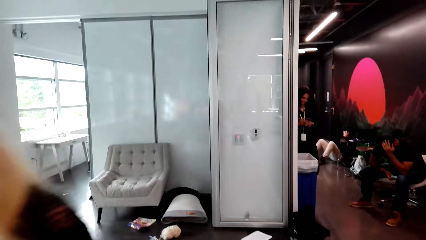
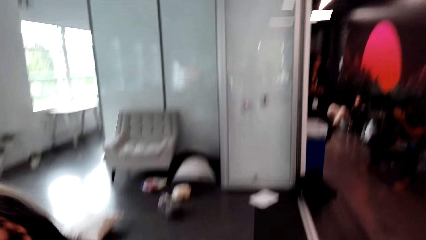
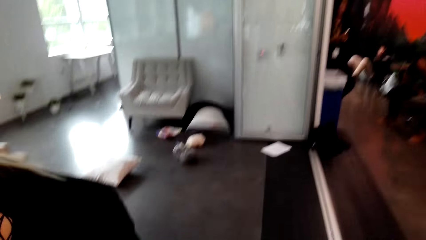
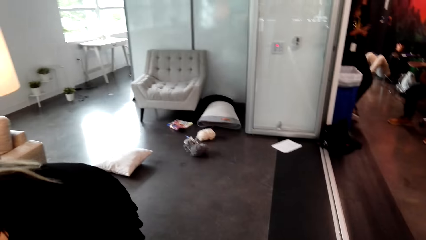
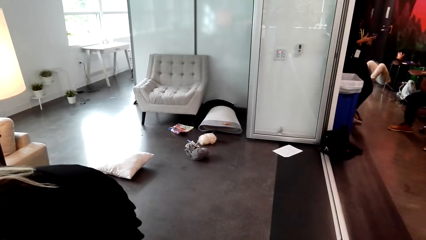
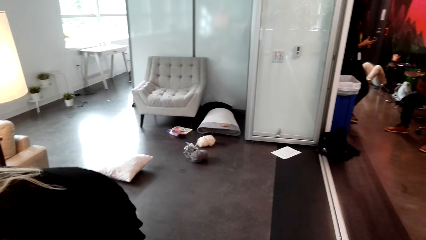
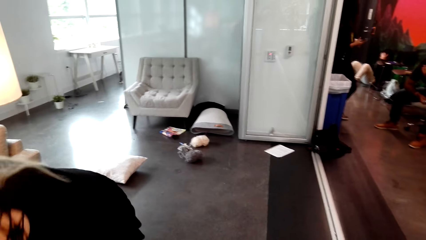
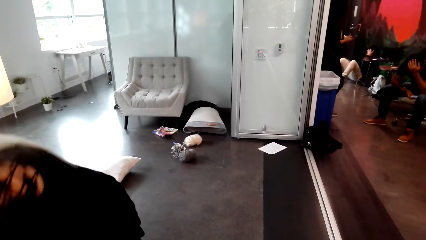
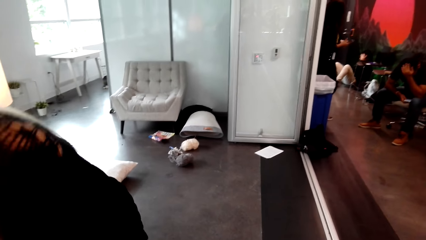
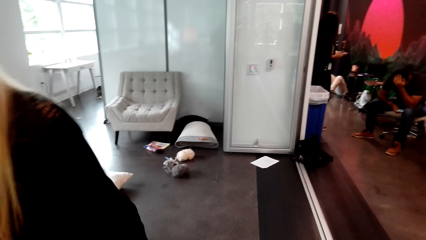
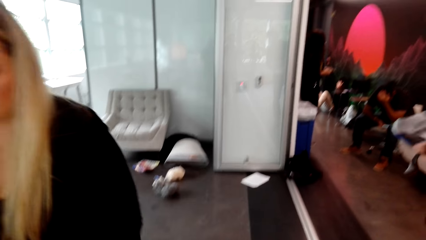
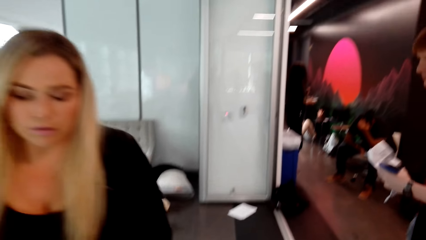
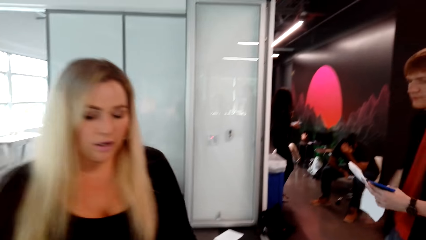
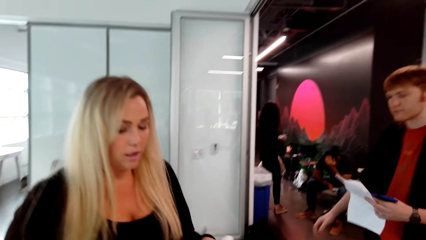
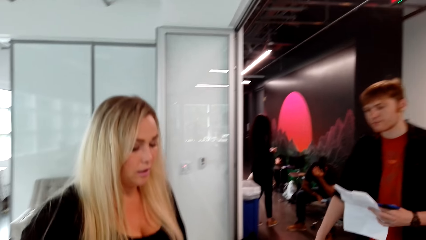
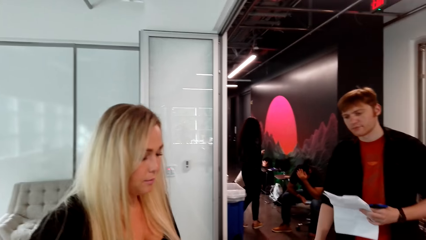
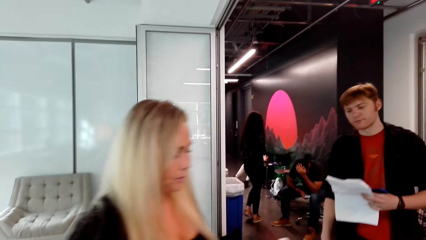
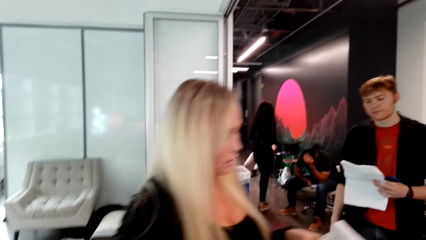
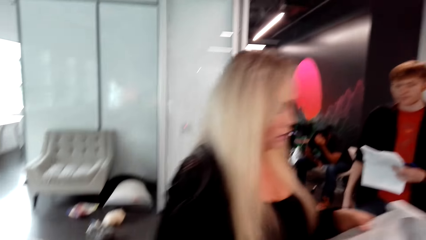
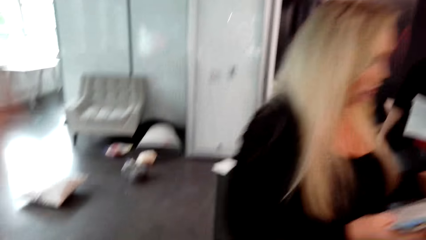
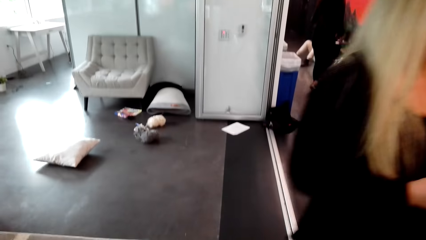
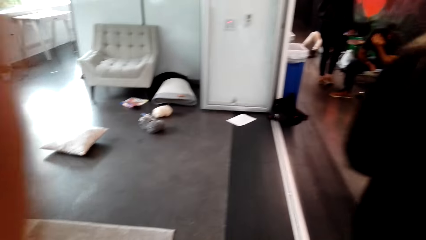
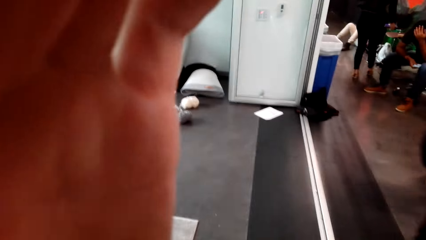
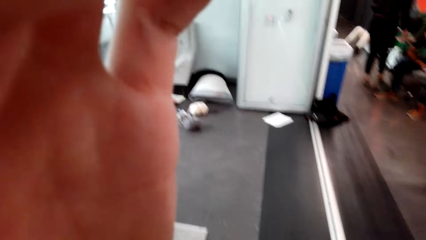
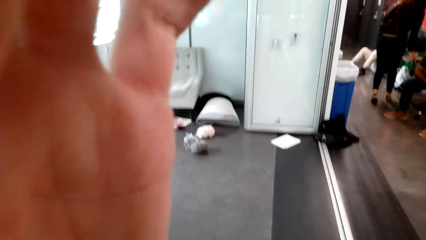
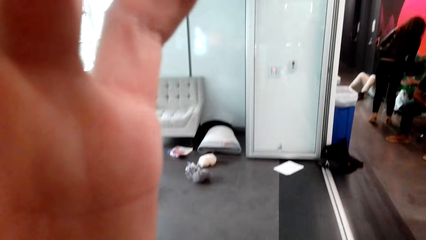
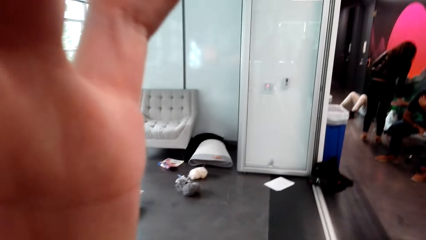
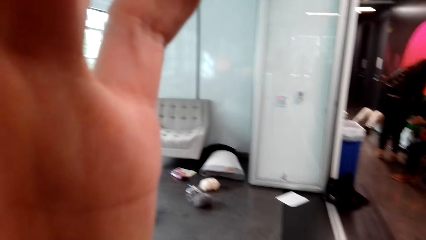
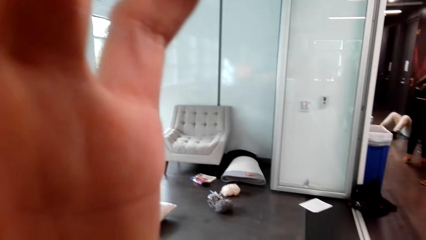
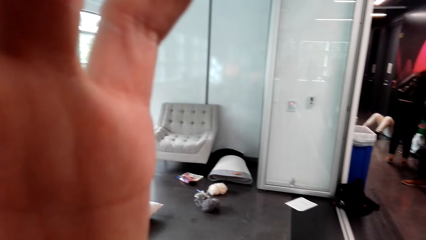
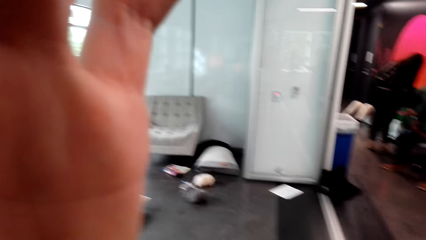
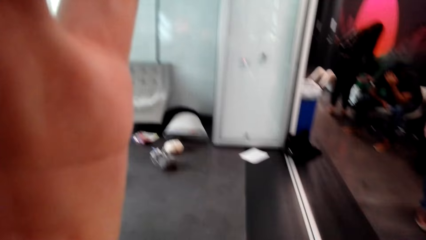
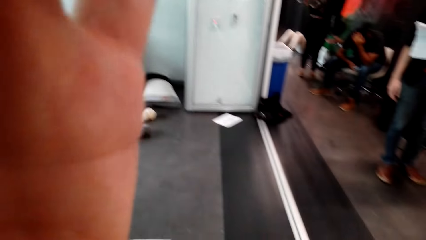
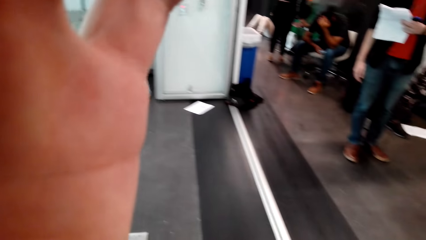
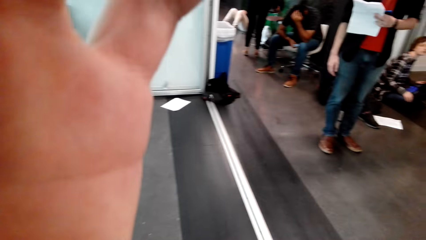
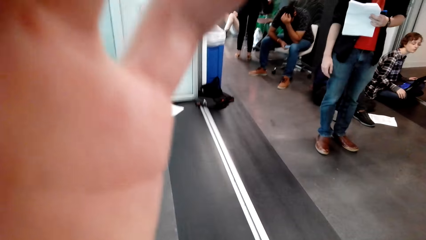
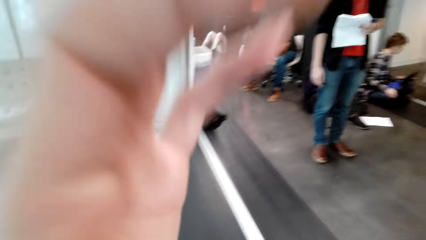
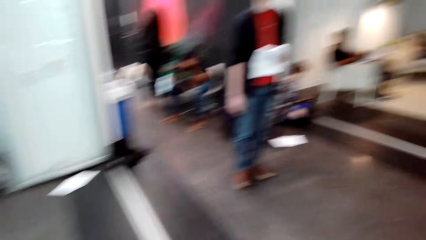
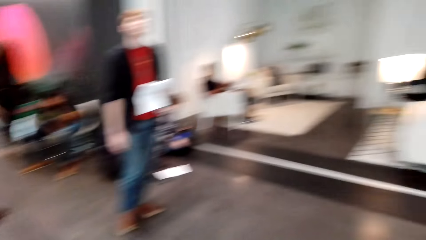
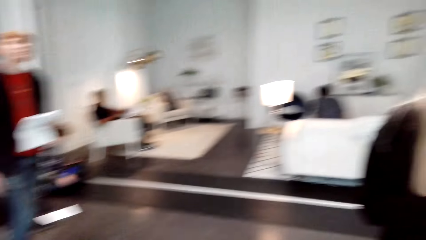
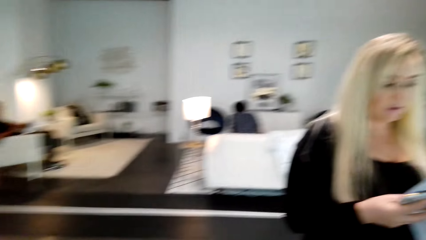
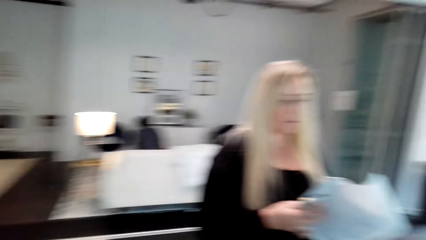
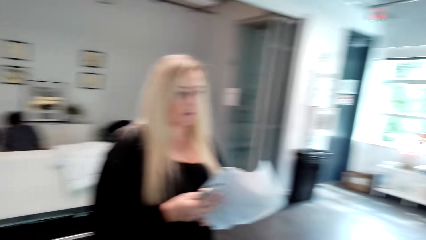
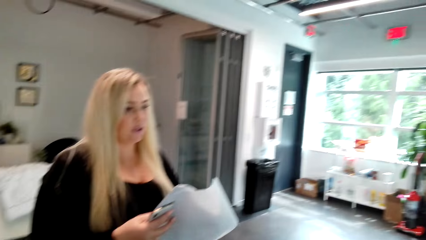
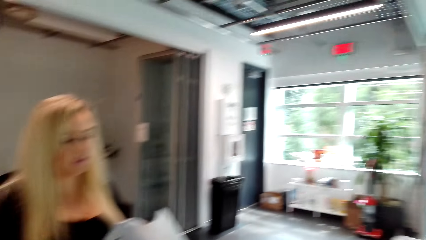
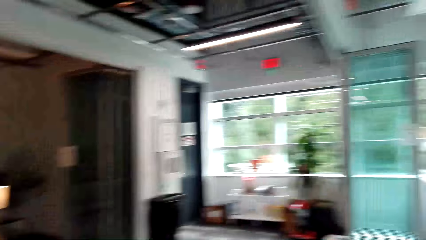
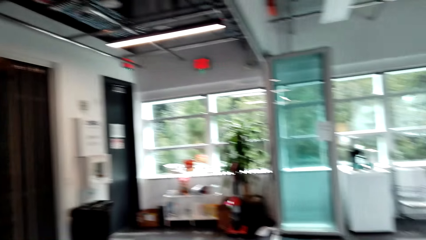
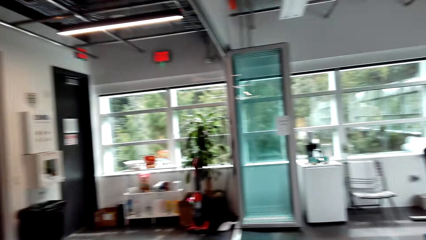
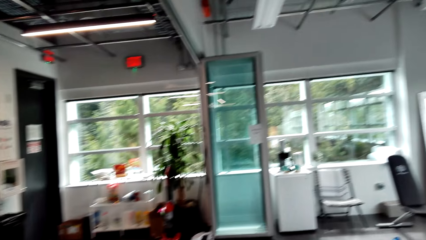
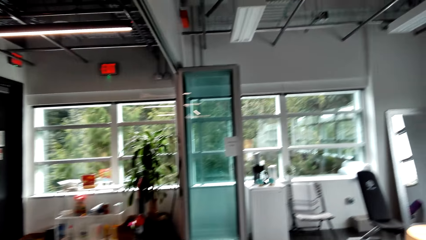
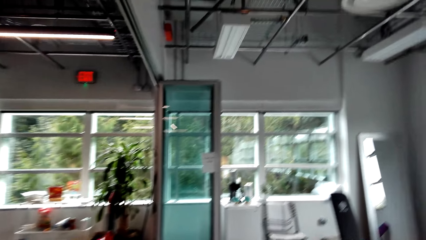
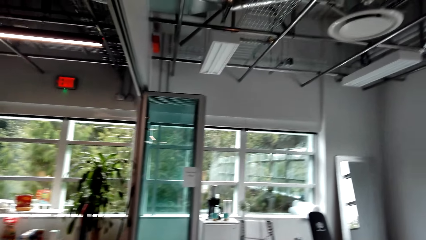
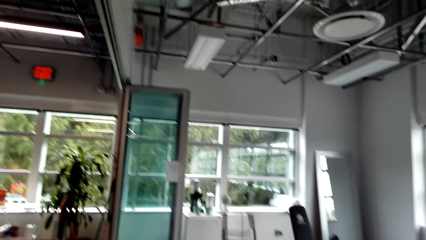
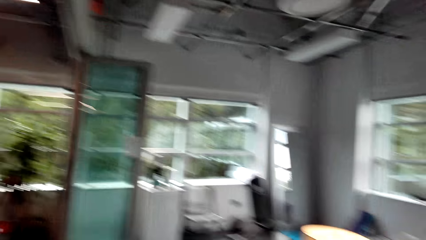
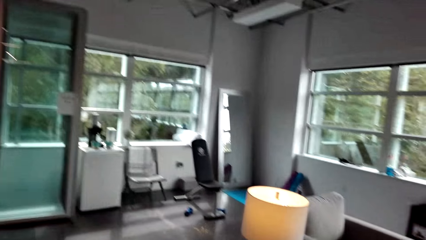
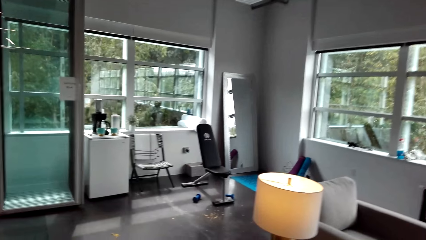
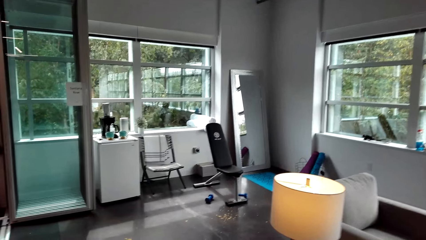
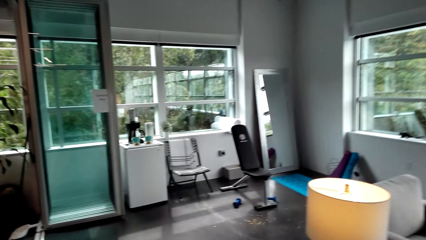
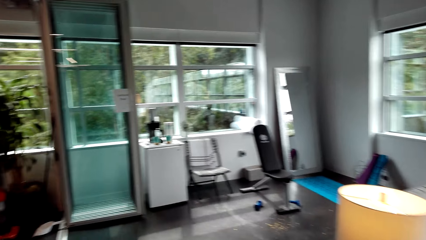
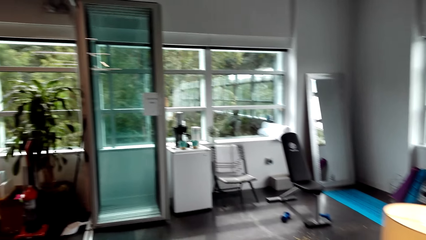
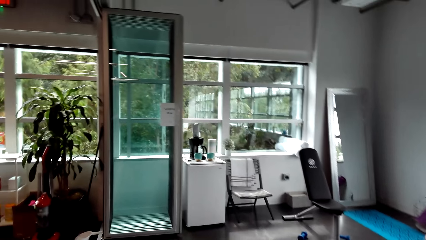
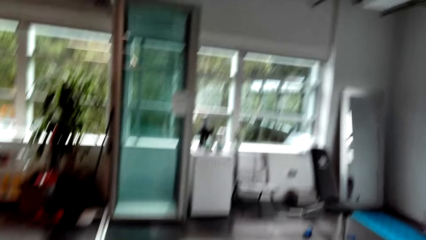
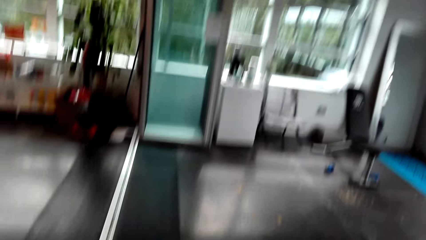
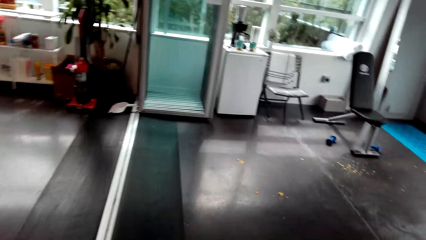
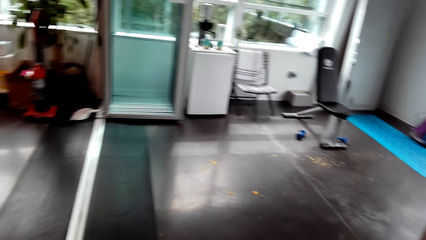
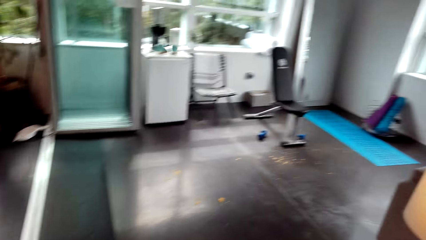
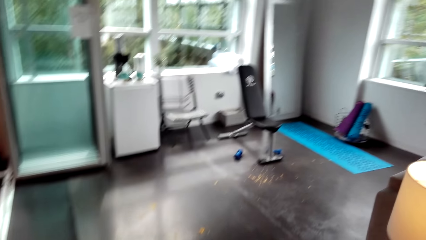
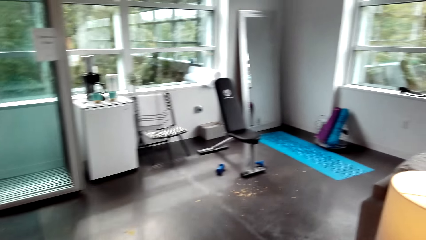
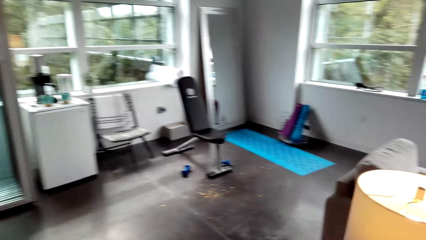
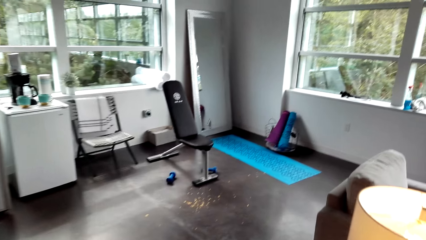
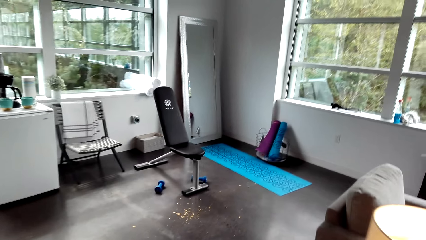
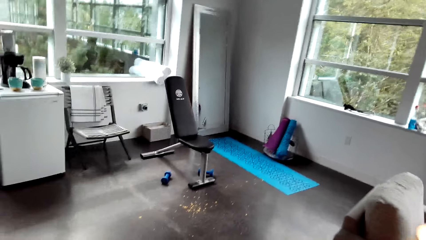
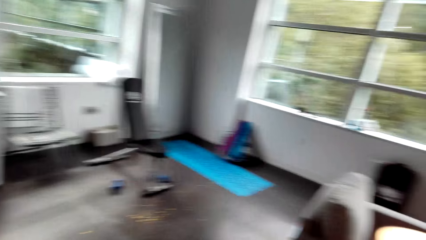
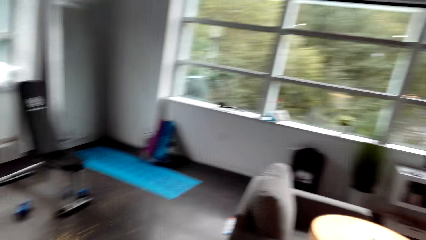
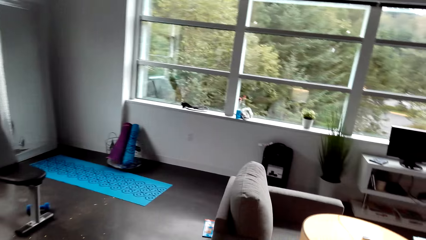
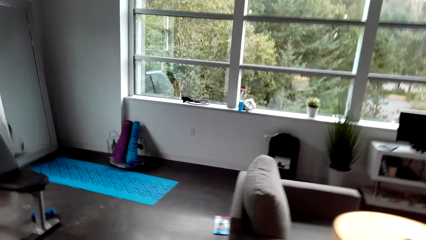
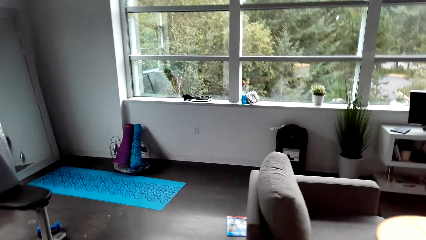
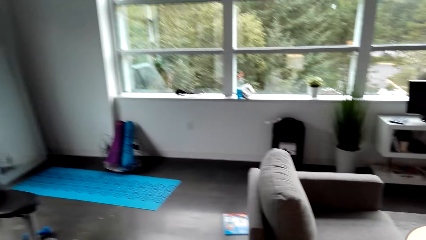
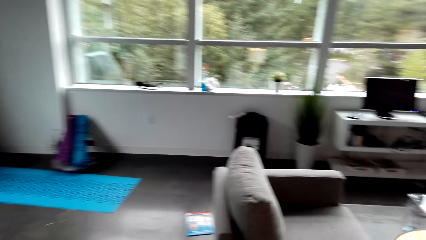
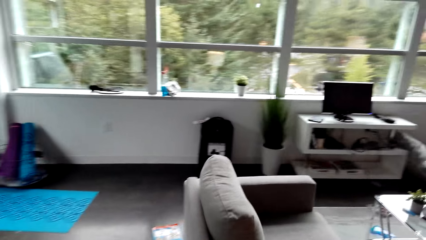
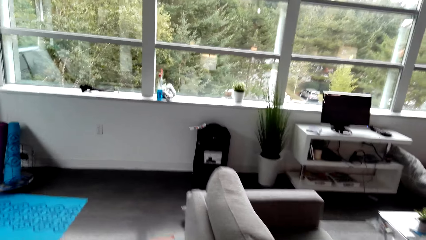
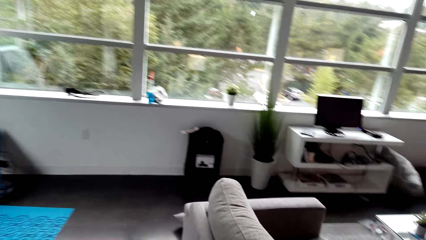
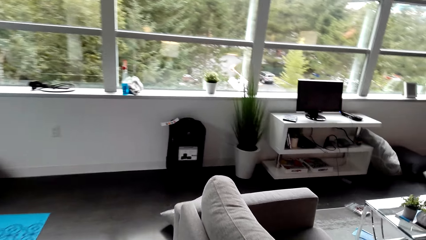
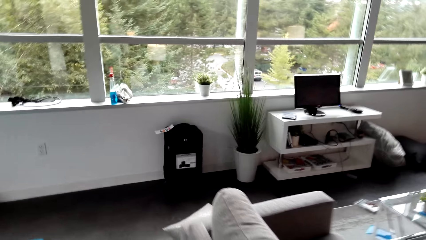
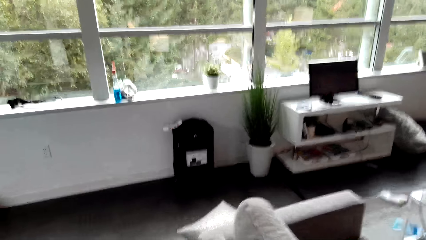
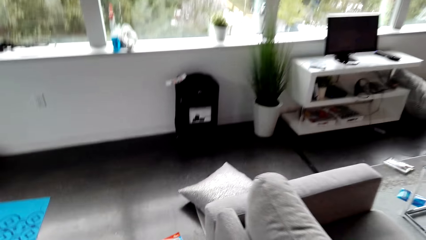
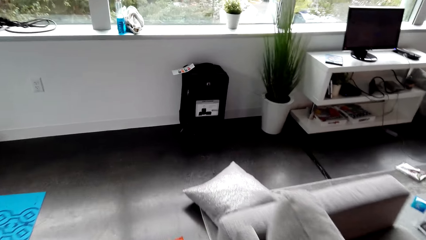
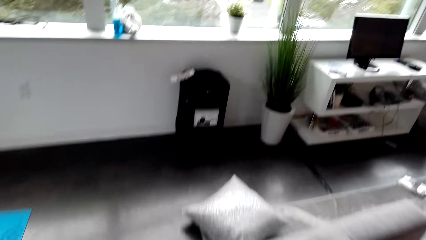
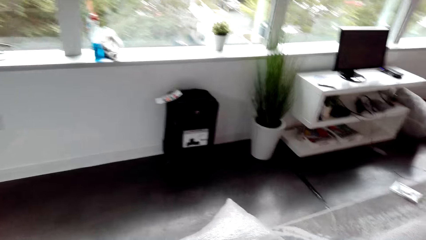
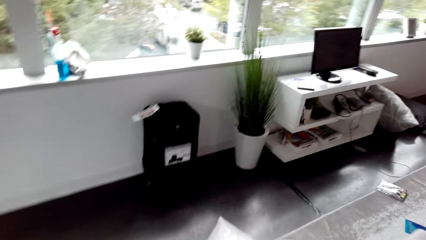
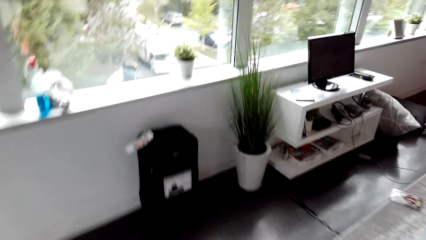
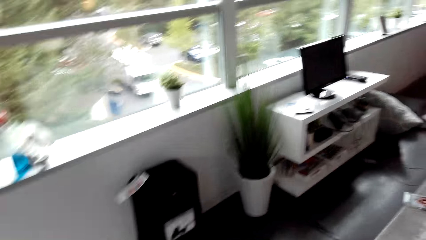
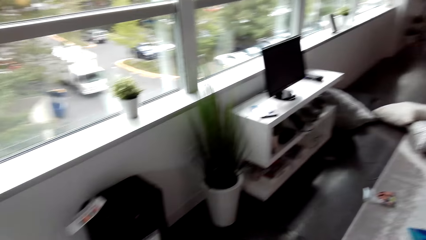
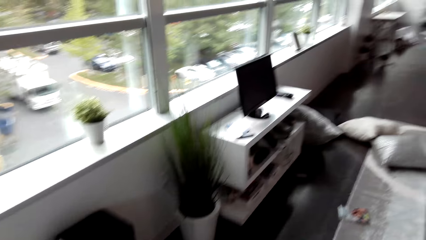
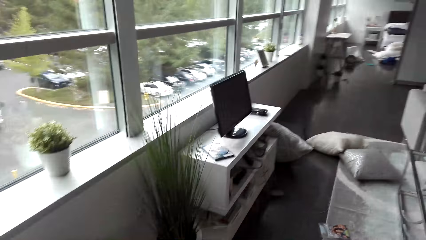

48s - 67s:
The camera wearer looks around the room. They look around. They walk around the room.
